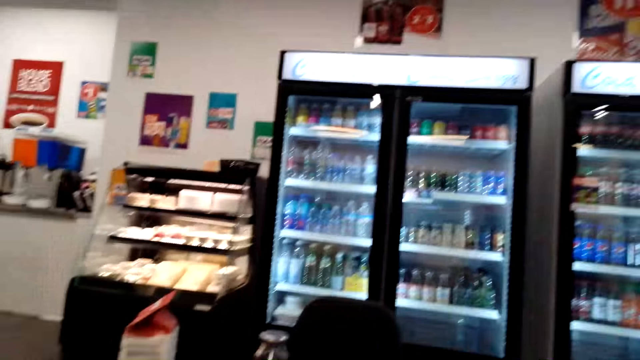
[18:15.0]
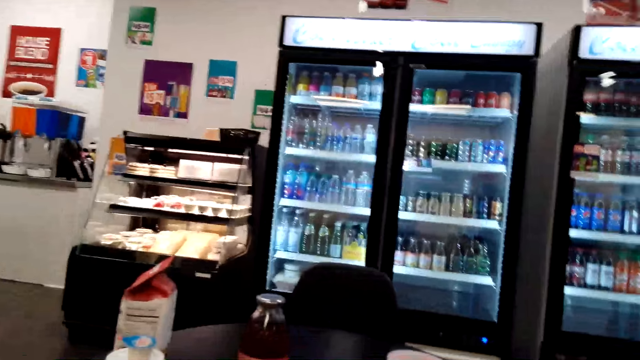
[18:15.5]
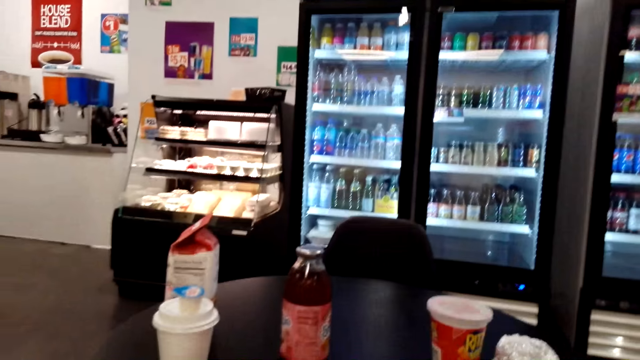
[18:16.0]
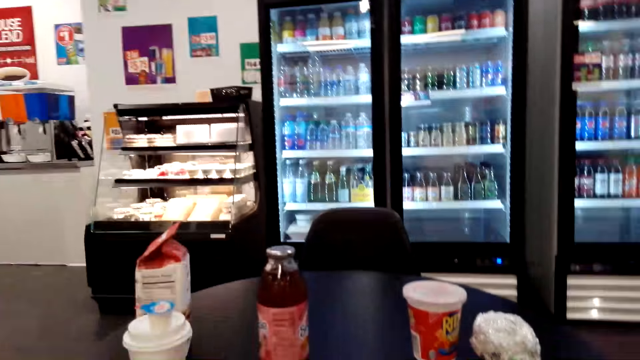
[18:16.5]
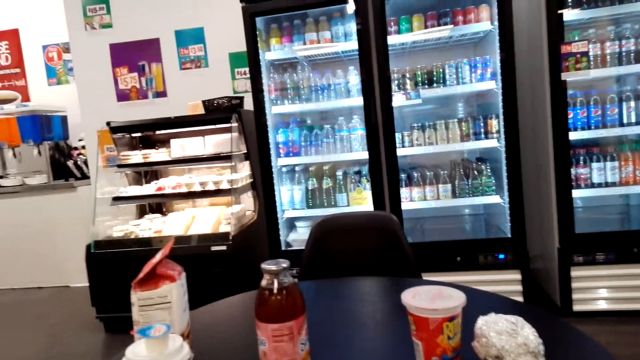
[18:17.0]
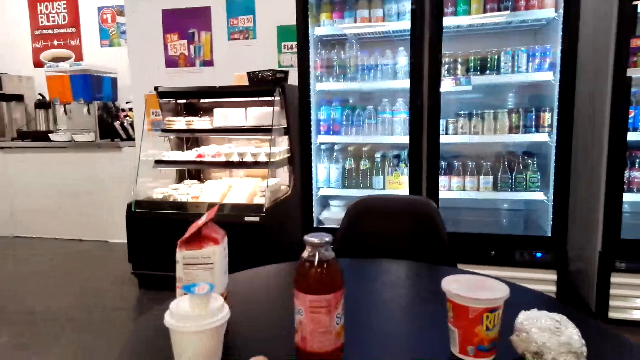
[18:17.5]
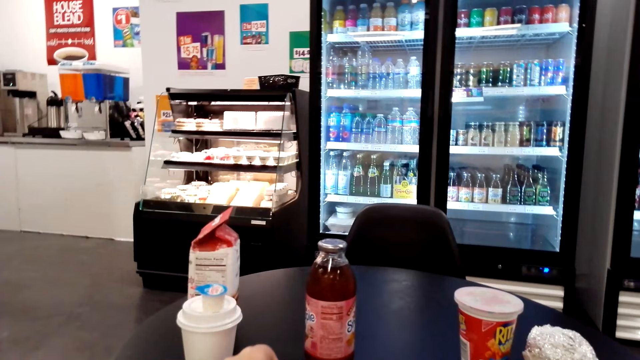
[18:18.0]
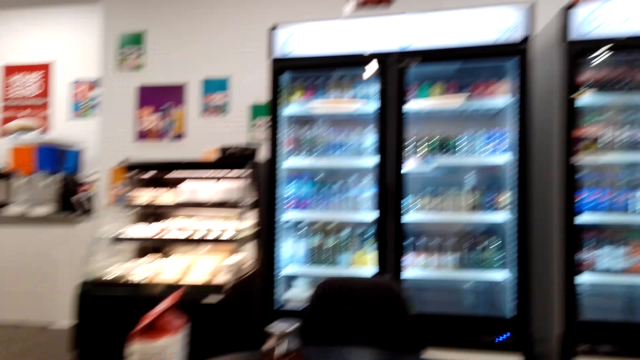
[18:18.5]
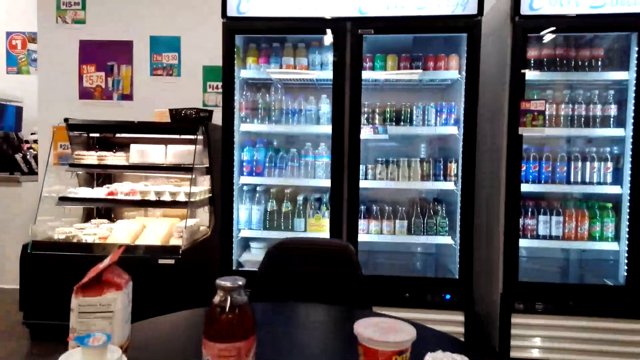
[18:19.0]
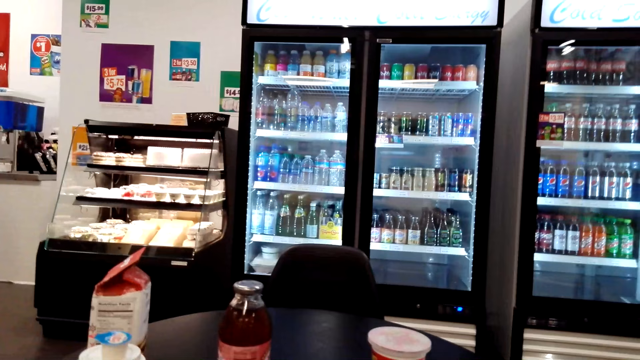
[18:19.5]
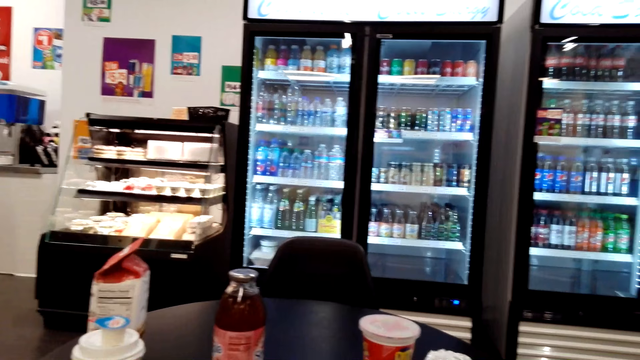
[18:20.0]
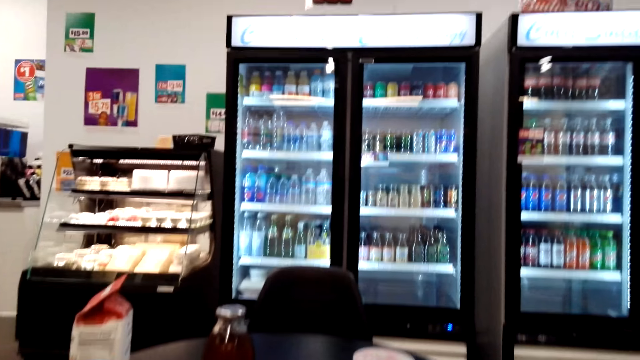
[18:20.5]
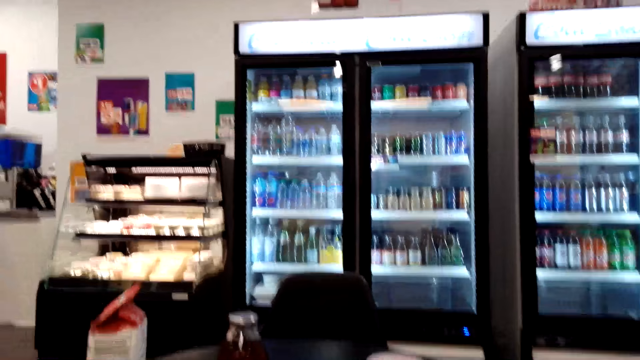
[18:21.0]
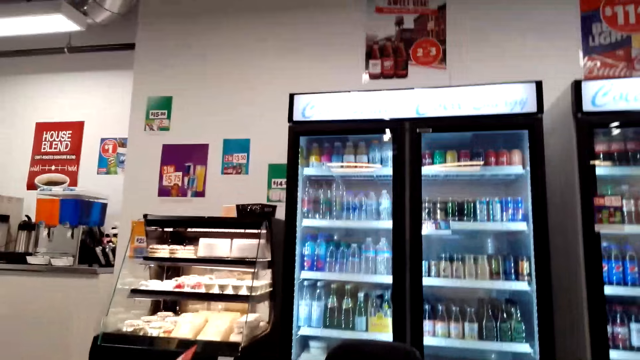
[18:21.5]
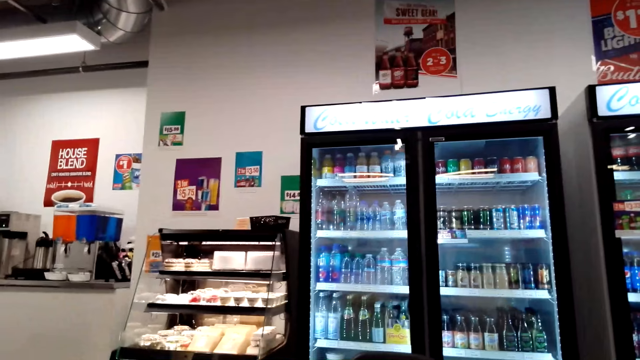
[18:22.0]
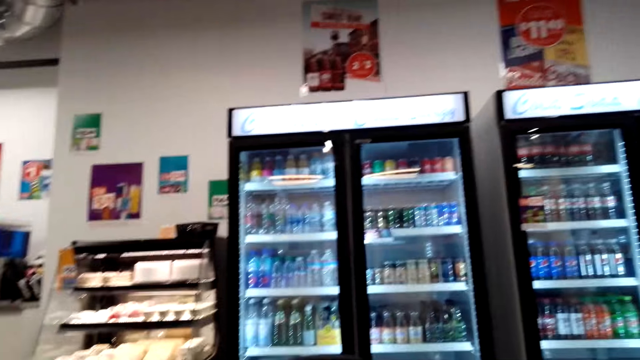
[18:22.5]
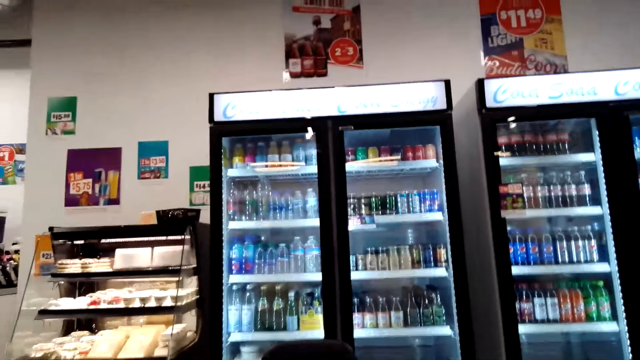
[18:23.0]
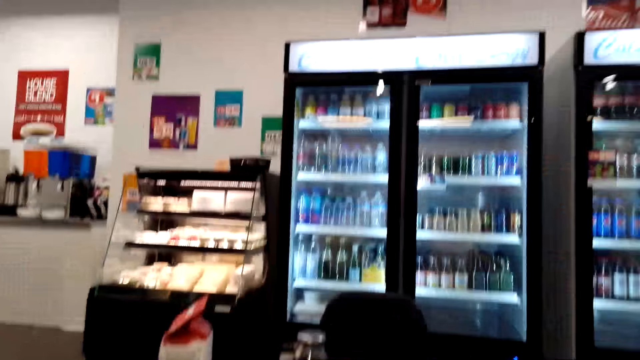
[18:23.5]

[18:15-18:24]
The camera wearer looks at the table. They look at the fridges.

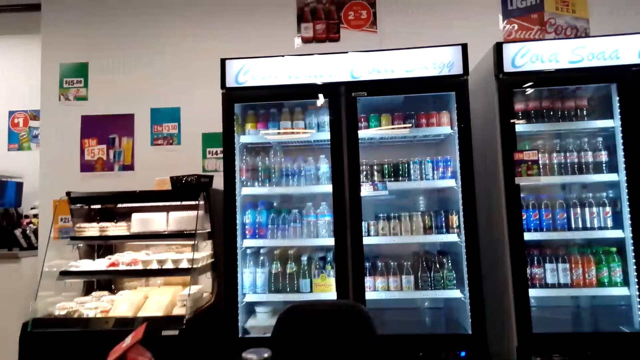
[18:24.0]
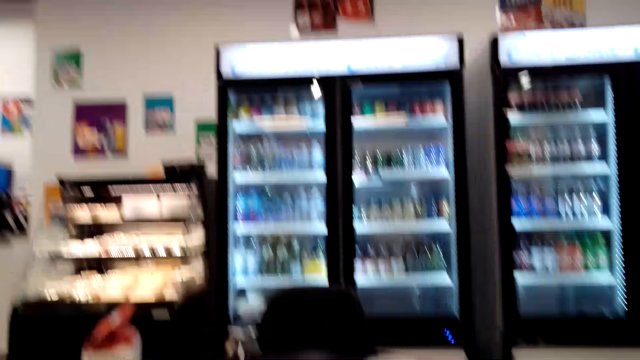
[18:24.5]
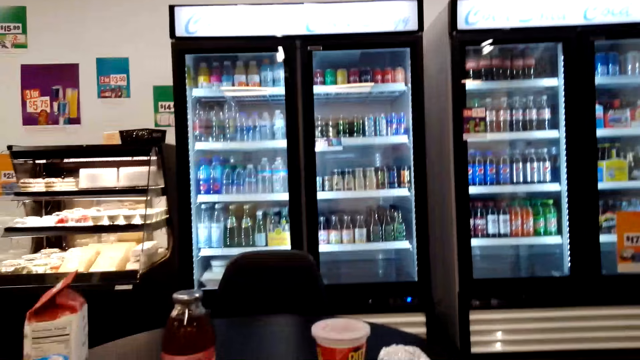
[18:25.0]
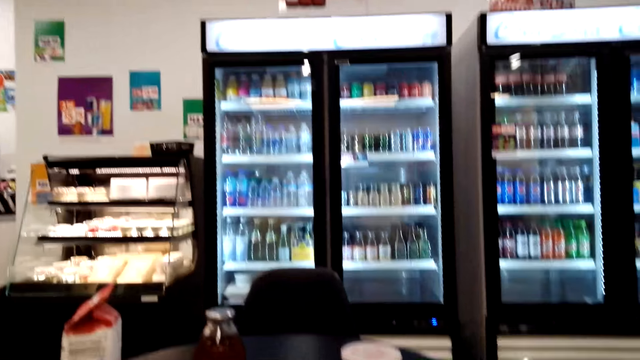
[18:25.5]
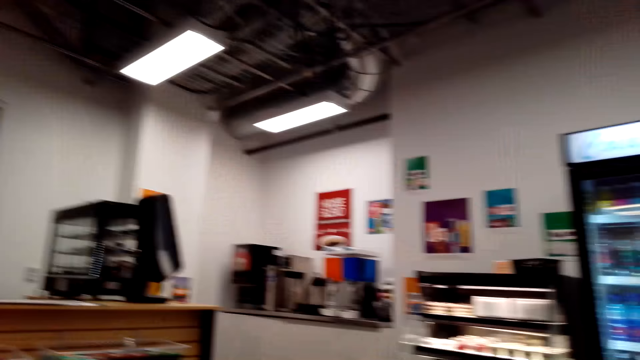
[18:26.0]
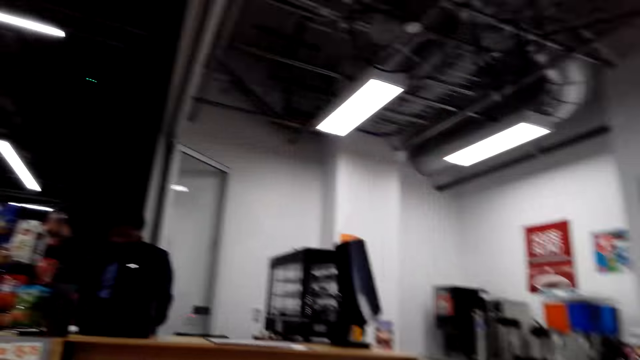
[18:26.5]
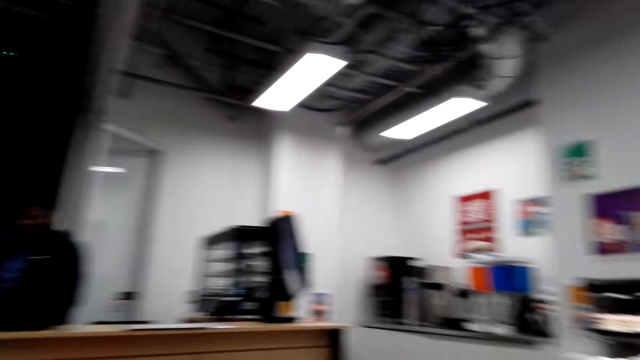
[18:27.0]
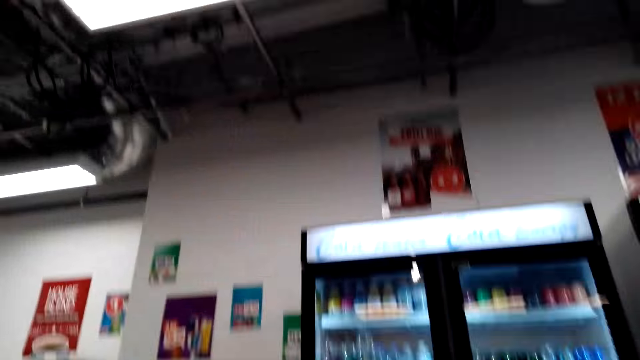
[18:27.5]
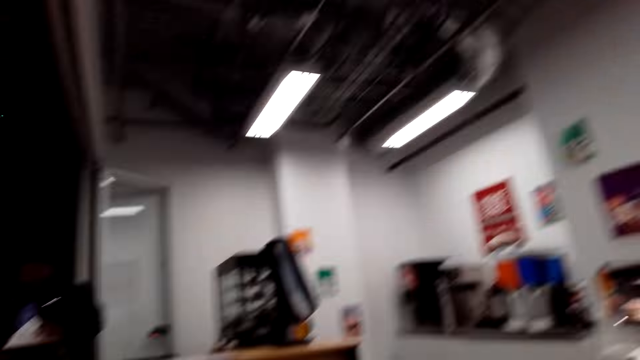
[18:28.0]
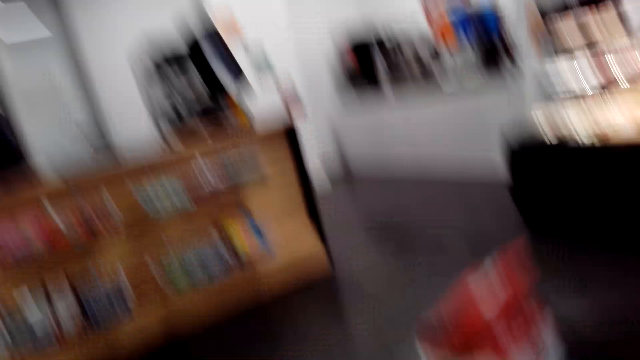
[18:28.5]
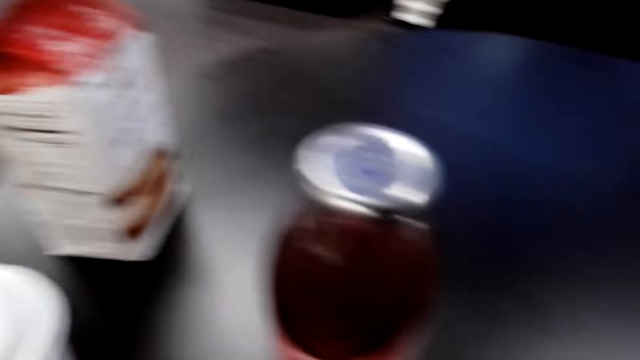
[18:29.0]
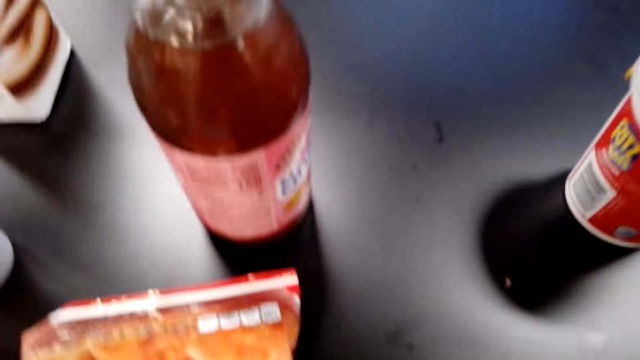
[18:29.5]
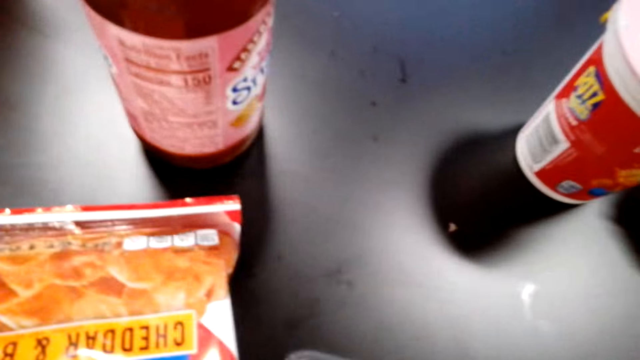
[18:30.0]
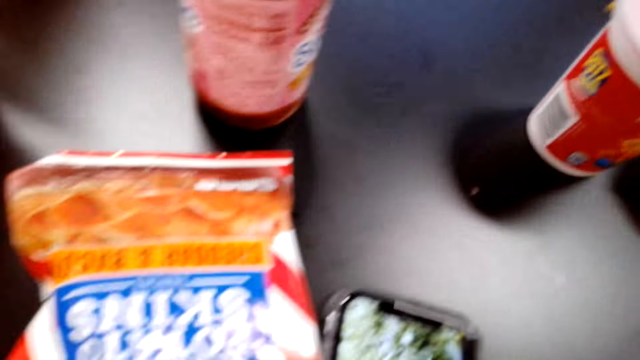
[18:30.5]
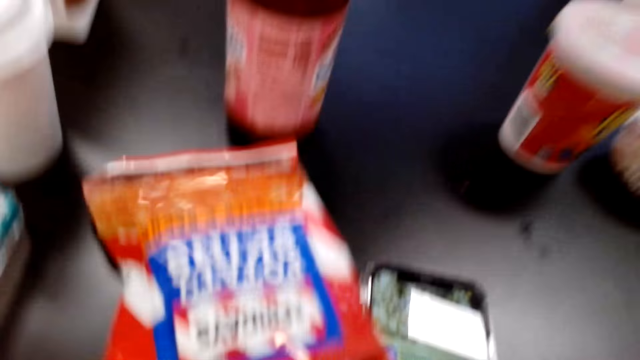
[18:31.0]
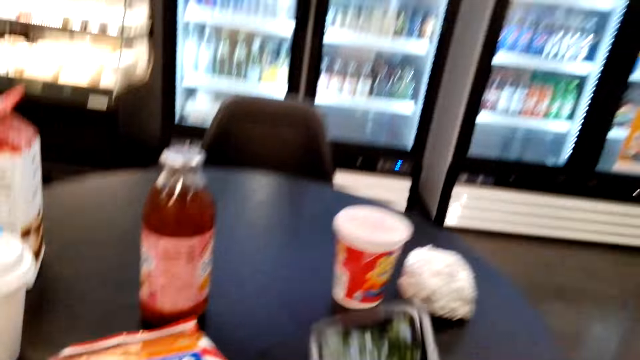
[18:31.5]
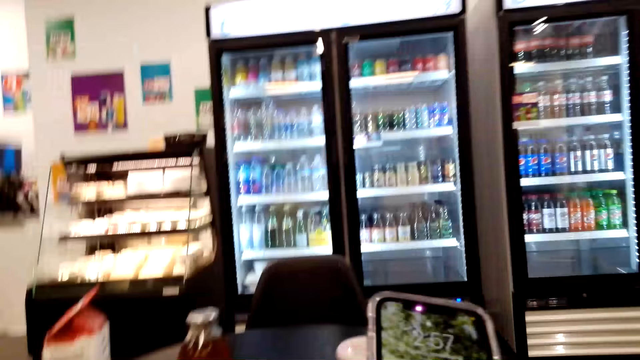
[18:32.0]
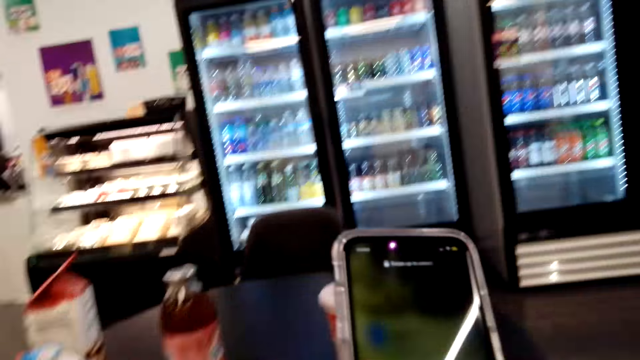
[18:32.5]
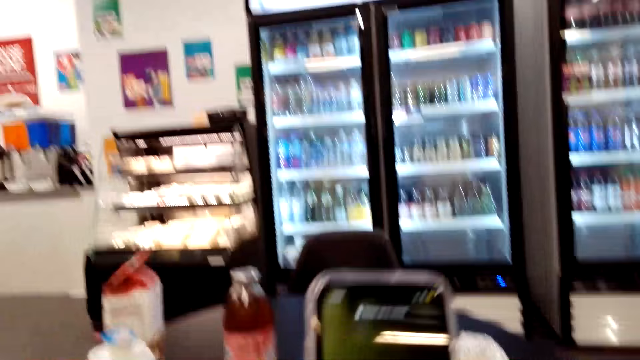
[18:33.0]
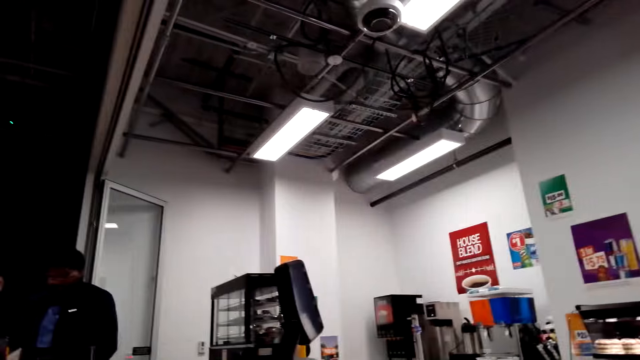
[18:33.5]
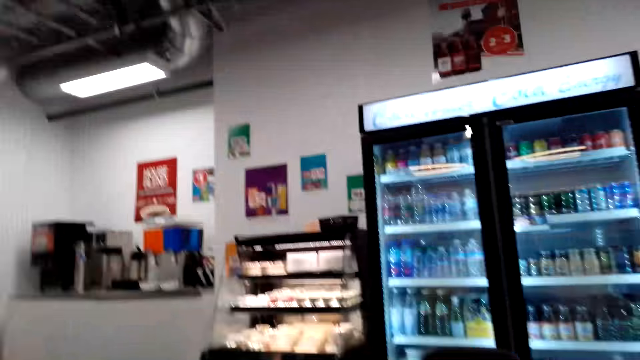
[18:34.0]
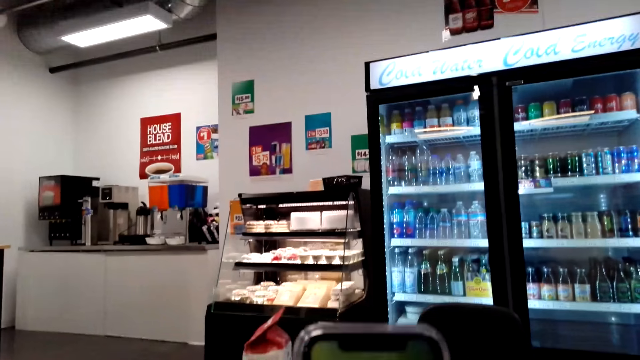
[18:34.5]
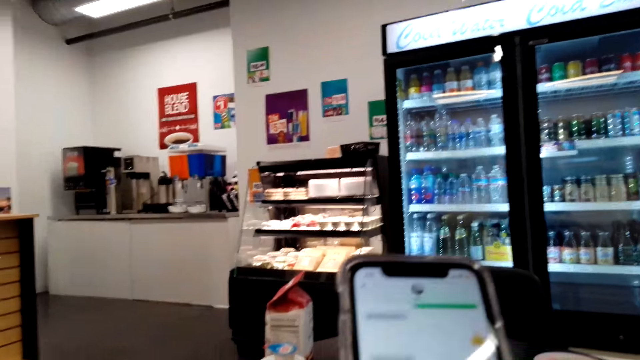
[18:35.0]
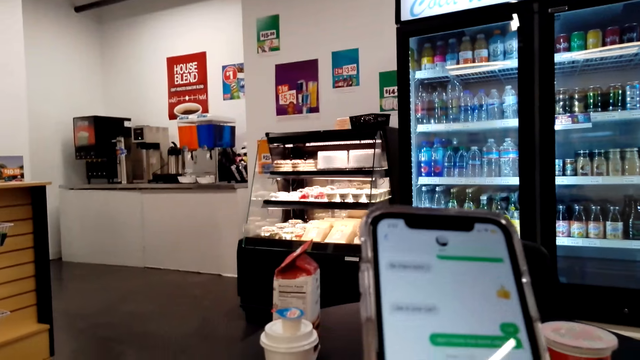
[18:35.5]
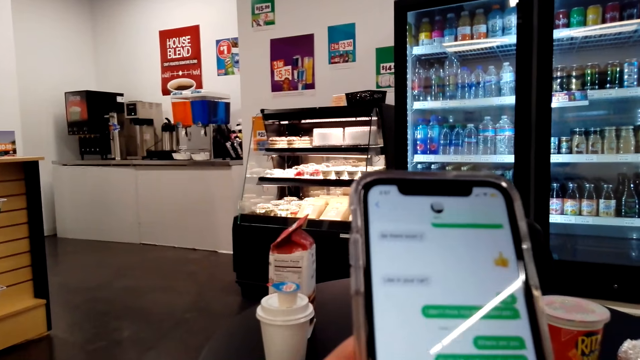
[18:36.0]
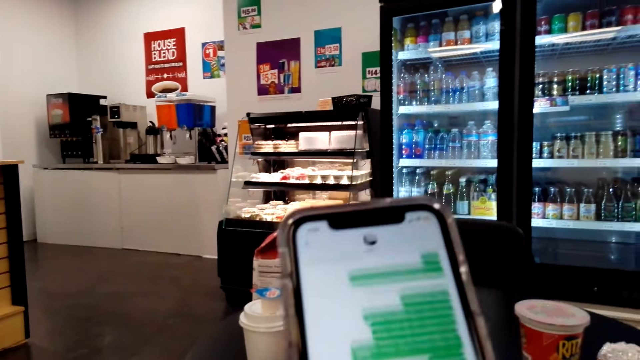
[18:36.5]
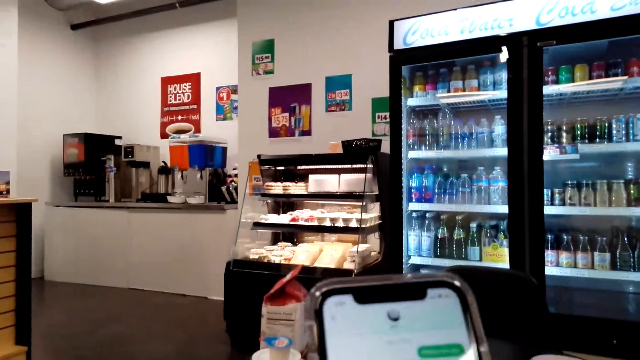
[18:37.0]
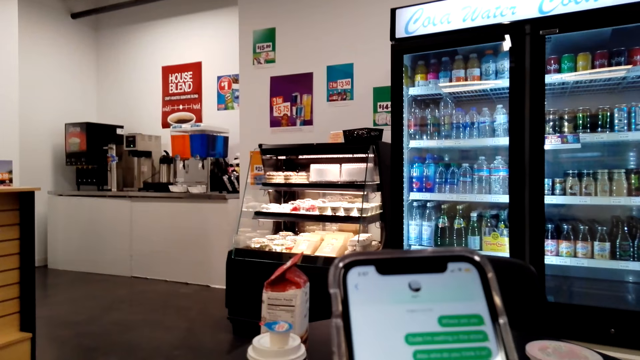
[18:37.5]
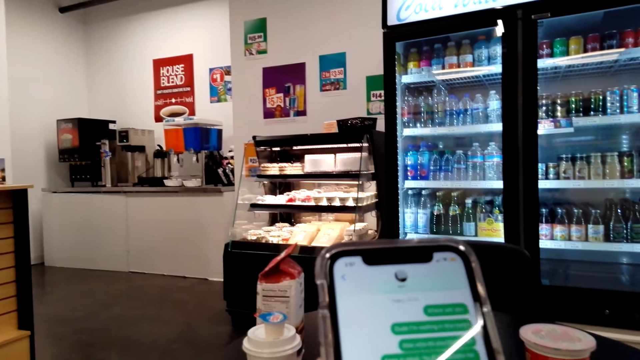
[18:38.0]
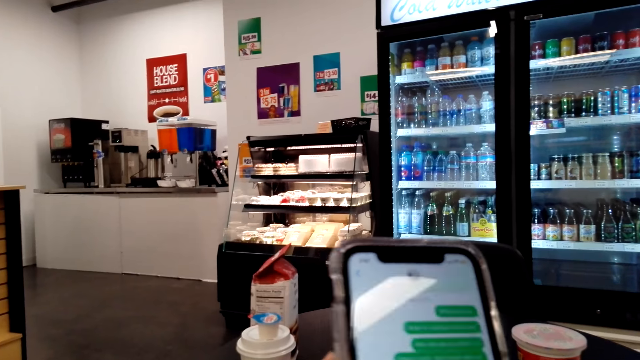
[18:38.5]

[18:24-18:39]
The camera wearer looks at a man. They laugh. They look at the table. They look around the restaurant. They pick the phone from the table. They look at the phone. They look at the man. They look around. They look at the phone.
